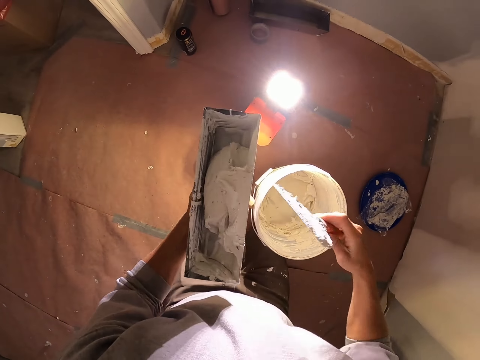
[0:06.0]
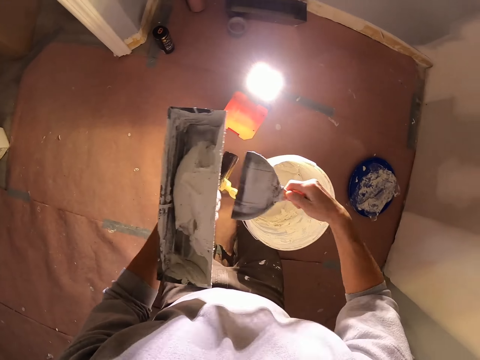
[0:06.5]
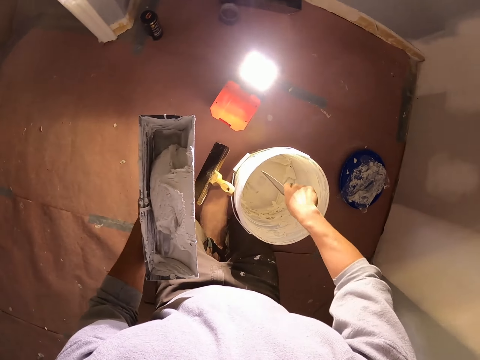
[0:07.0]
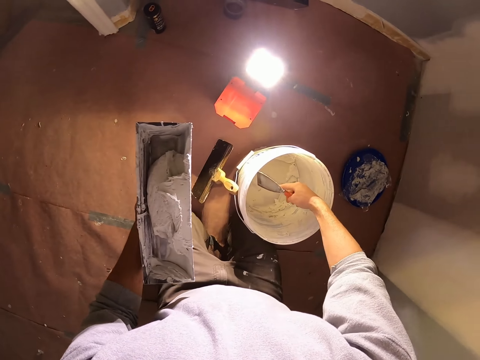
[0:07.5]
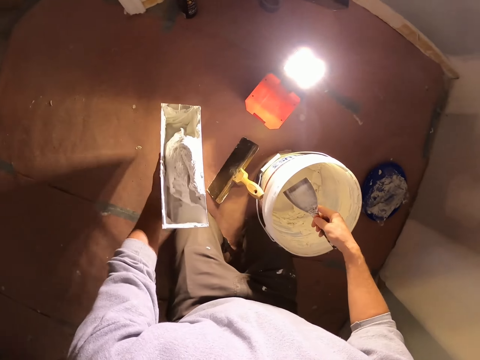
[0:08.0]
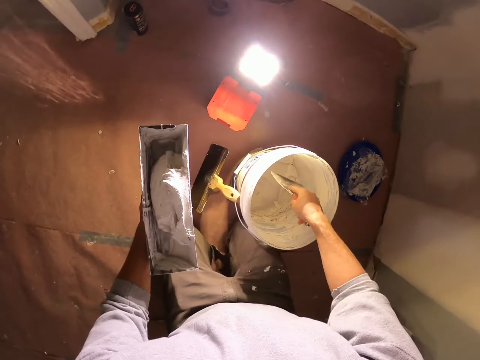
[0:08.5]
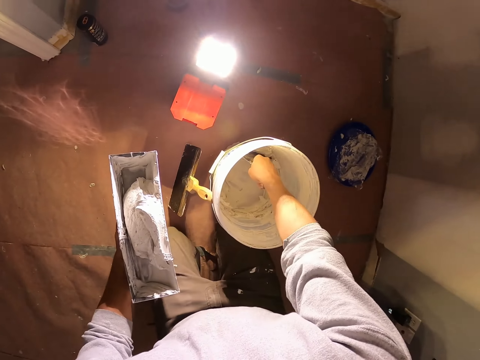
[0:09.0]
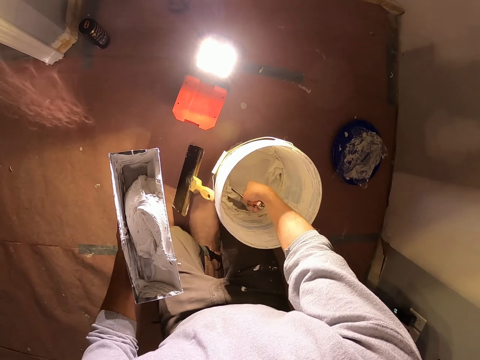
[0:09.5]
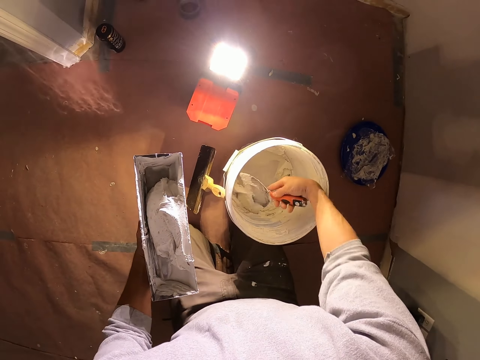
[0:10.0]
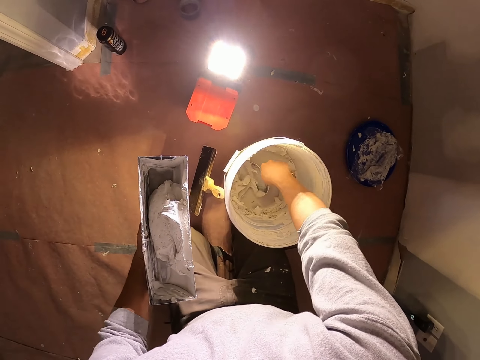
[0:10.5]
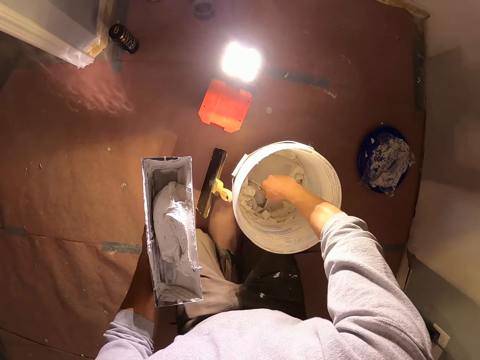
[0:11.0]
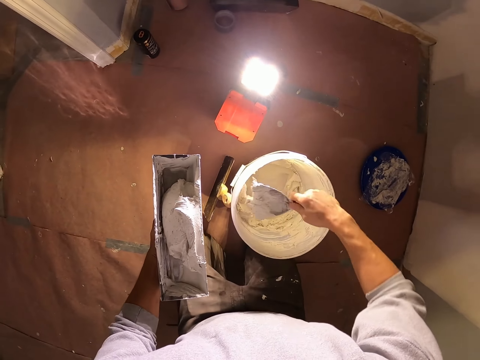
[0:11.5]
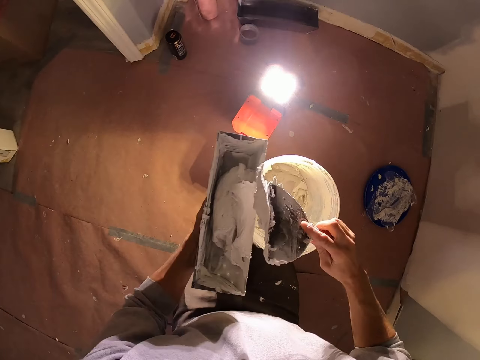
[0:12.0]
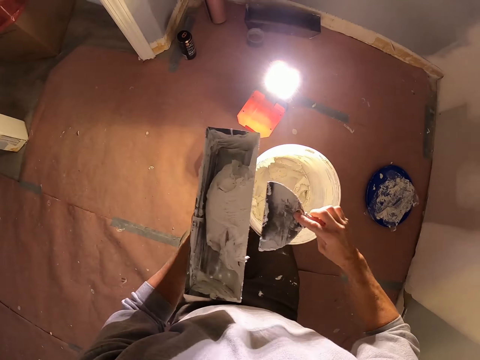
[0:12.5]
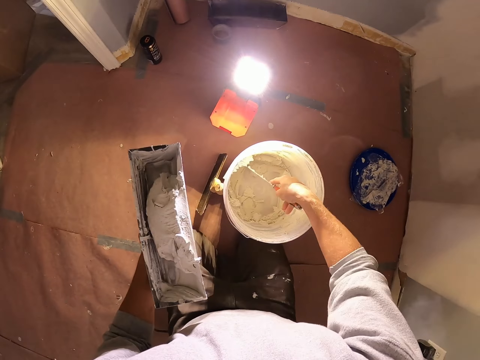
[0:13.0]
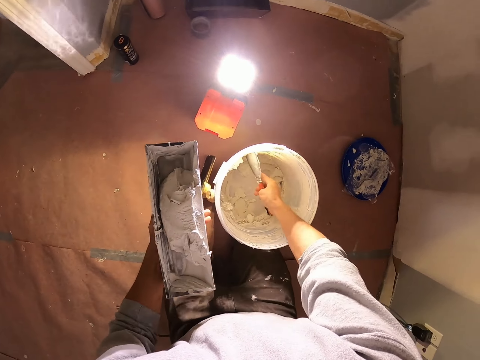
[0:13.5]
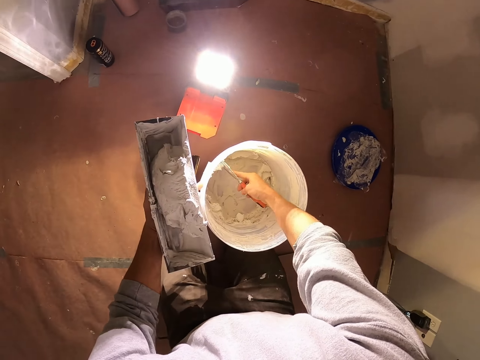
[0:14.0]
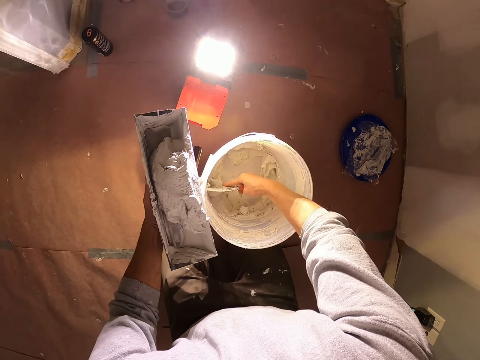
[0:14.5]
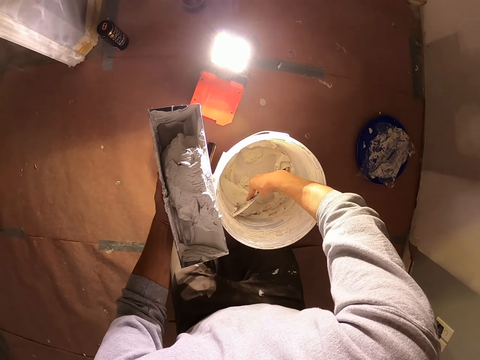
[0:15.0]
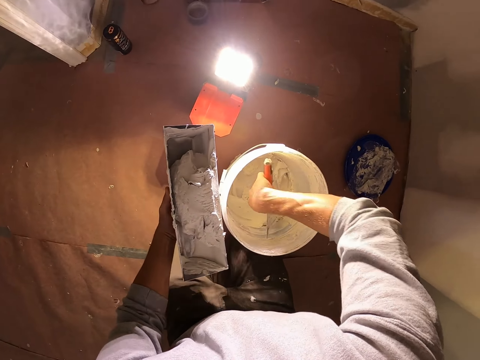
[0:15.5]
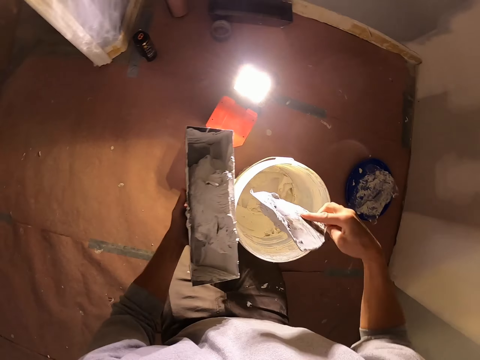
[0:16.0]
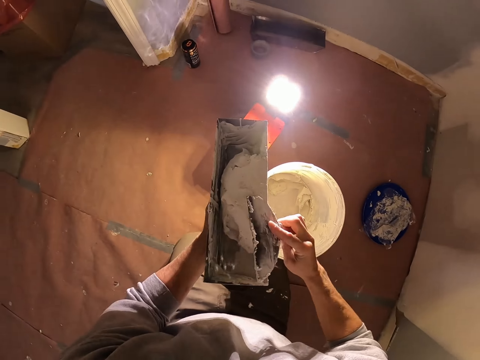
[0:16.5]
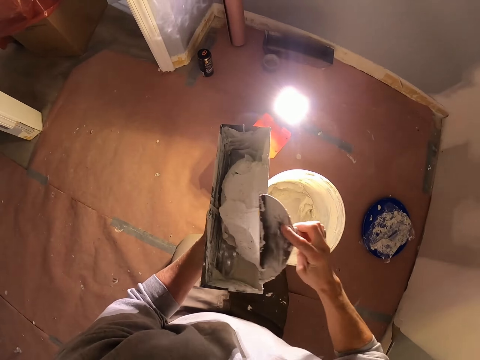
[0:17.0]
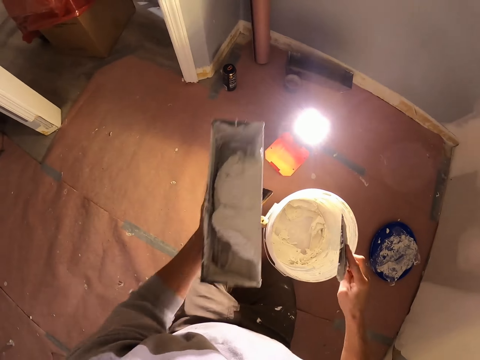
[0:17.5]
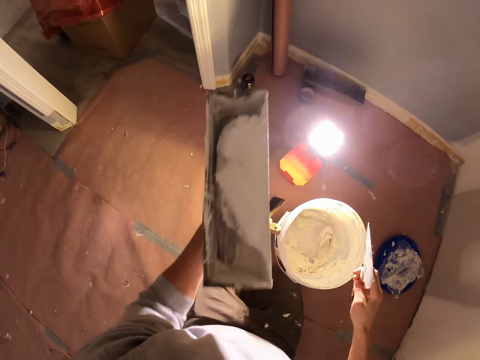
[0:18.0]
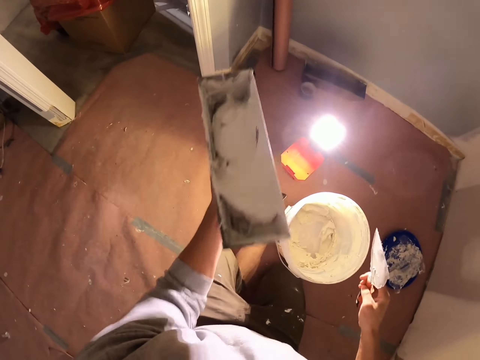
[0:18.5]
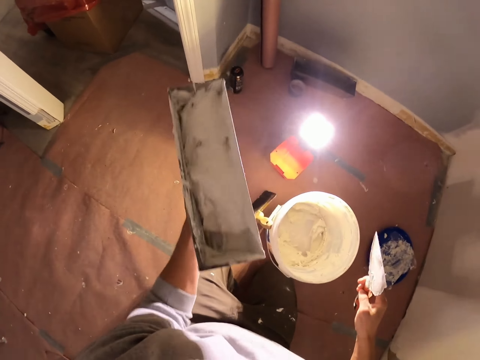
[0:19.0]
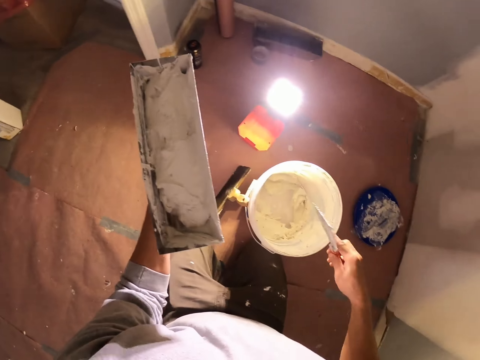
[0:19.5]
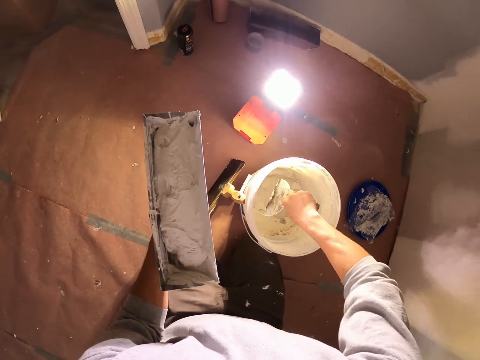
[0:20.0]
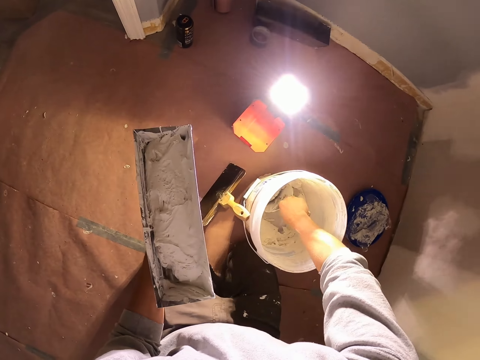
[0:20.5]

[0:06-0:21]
The camera wearer puts the paint on the paint holder. They take the paint from the bucket. They put the paint on the paint holder. They take the paint from the bucket. They put the paint on the paint holder. They shake the paint.

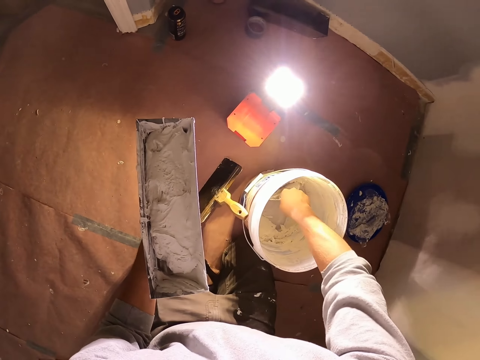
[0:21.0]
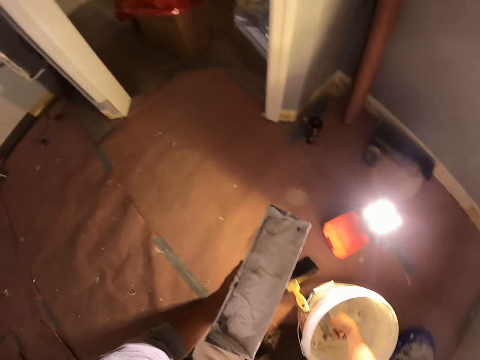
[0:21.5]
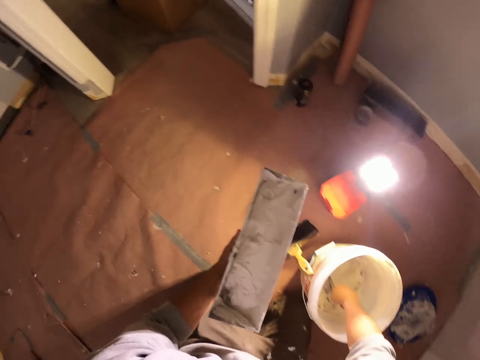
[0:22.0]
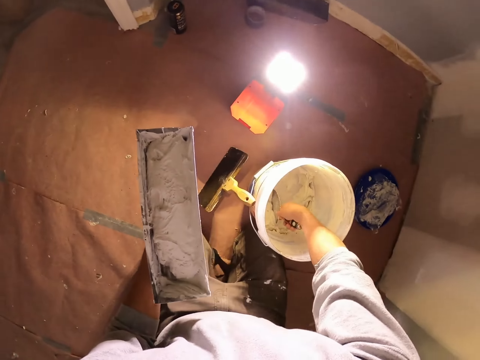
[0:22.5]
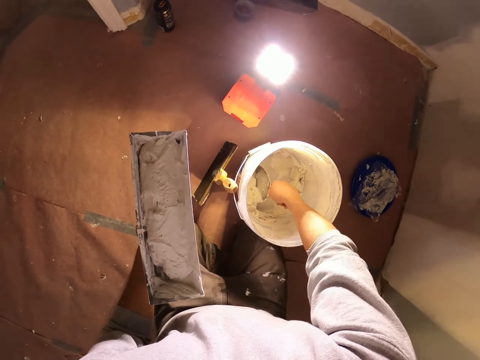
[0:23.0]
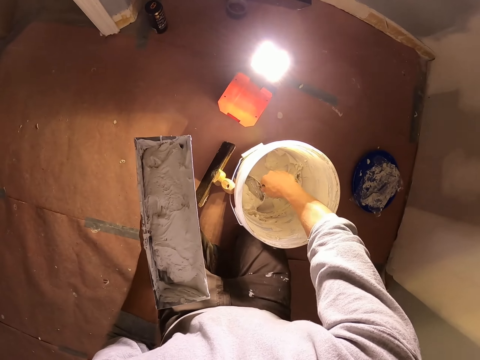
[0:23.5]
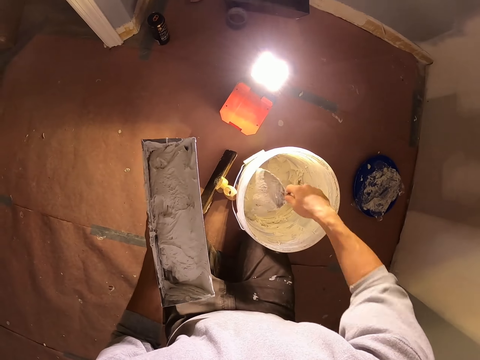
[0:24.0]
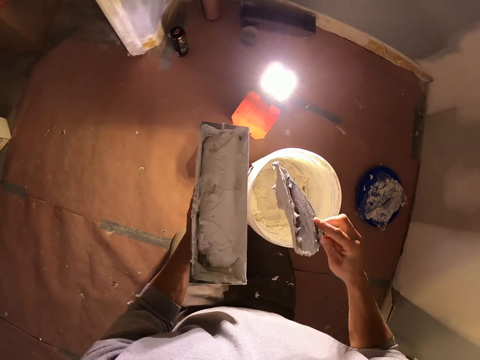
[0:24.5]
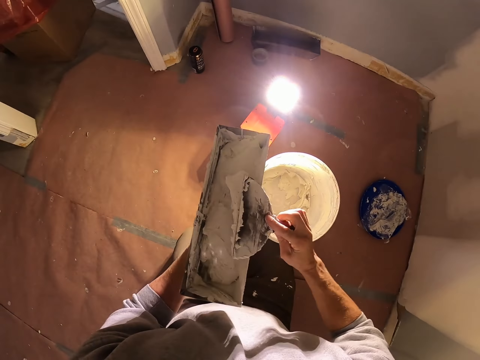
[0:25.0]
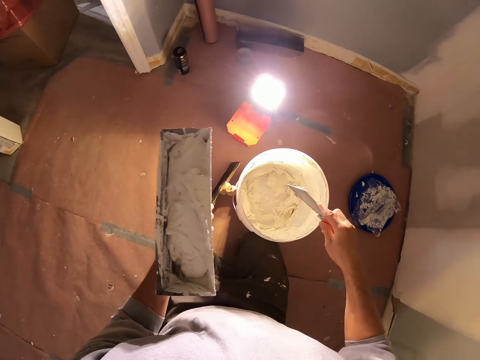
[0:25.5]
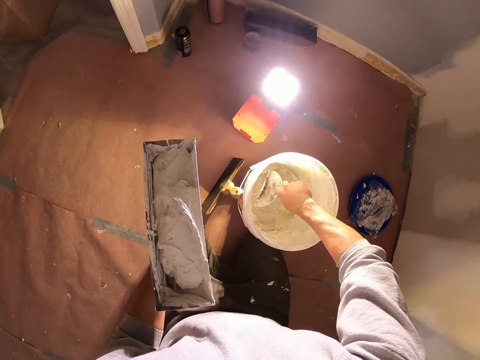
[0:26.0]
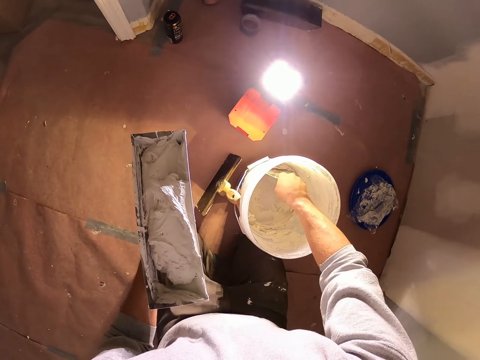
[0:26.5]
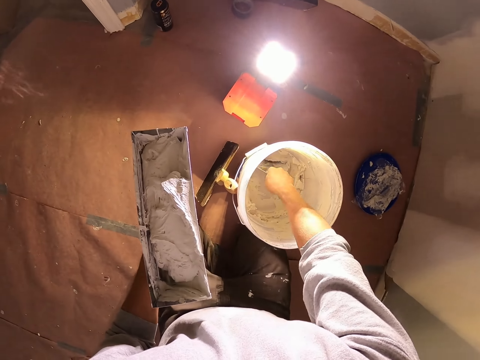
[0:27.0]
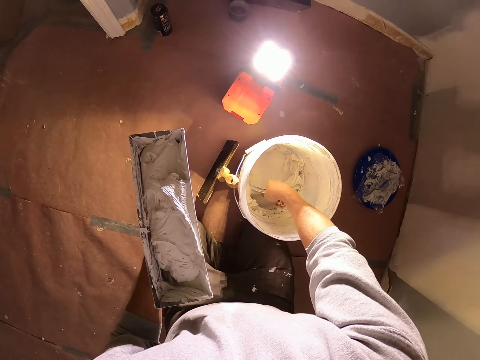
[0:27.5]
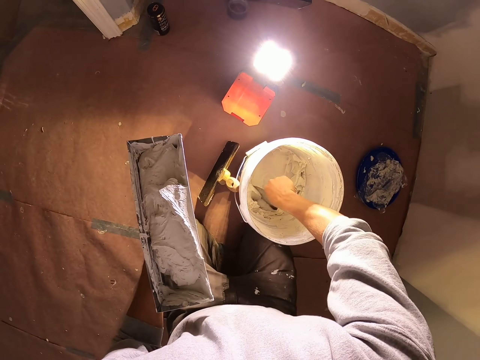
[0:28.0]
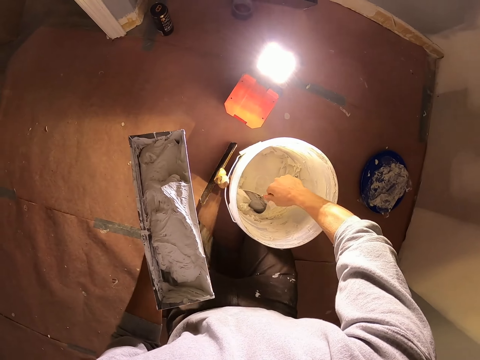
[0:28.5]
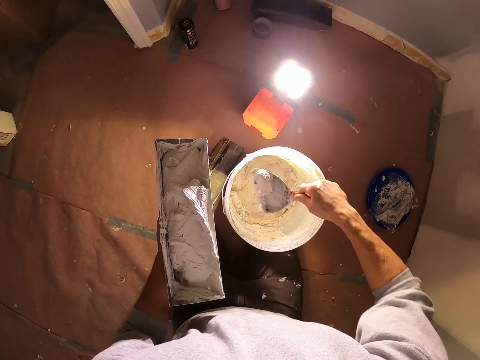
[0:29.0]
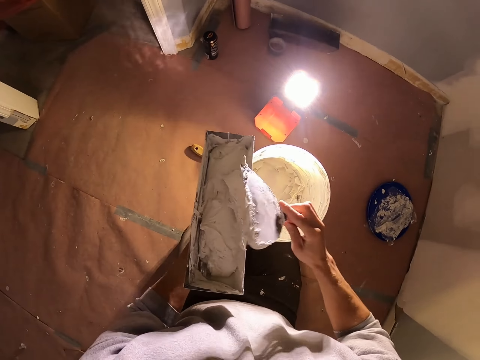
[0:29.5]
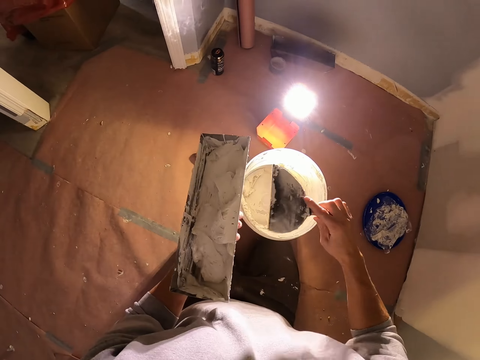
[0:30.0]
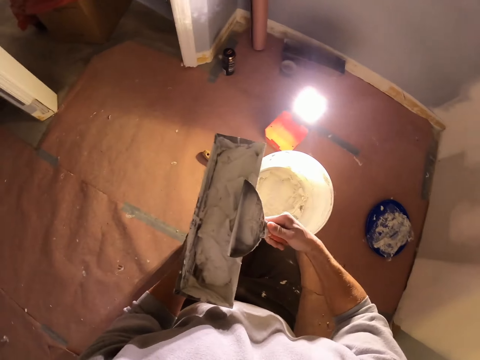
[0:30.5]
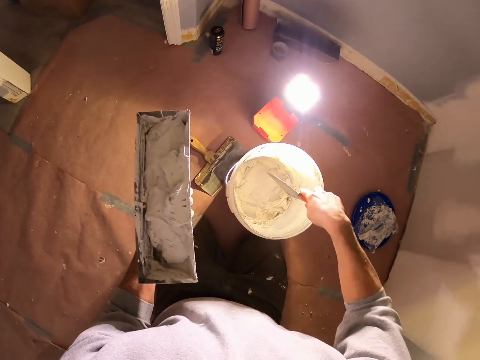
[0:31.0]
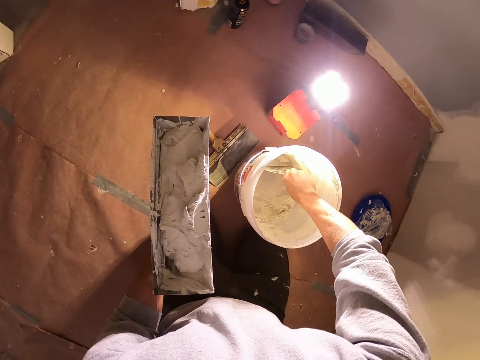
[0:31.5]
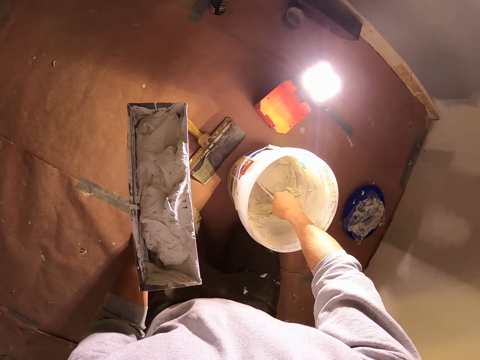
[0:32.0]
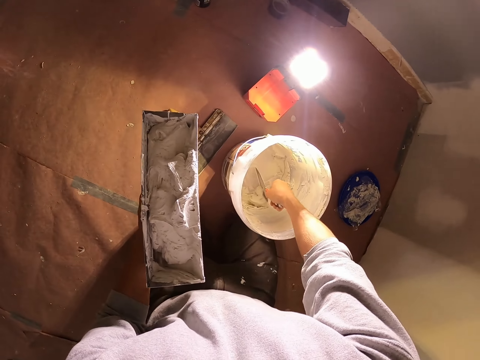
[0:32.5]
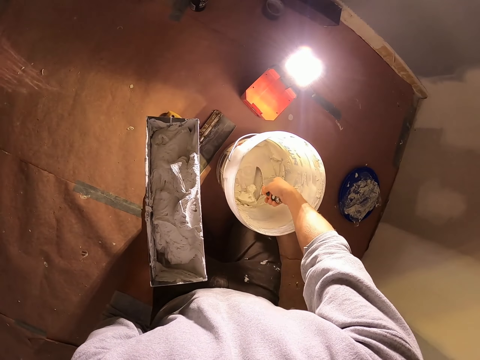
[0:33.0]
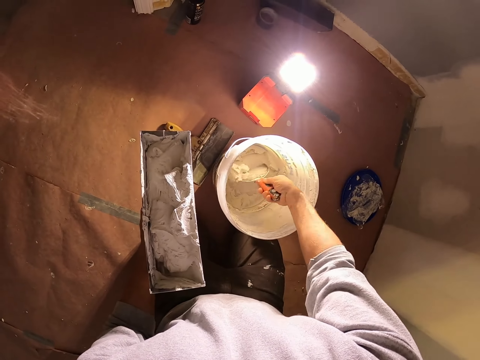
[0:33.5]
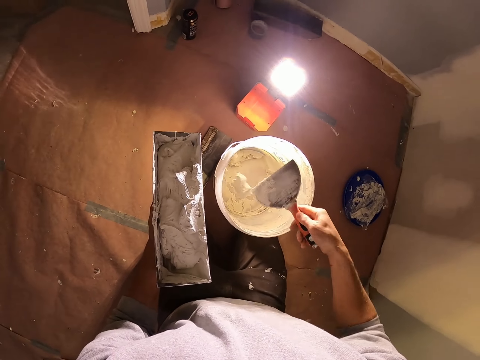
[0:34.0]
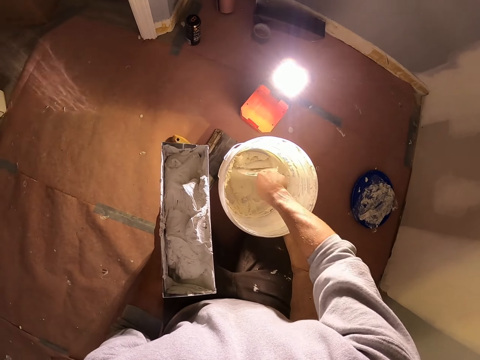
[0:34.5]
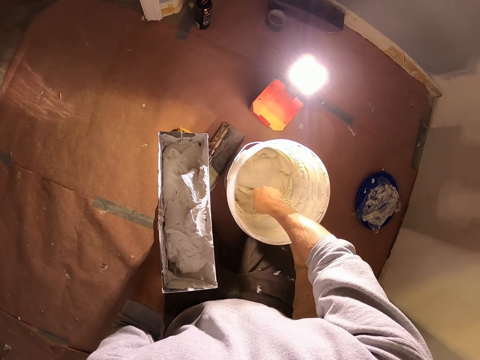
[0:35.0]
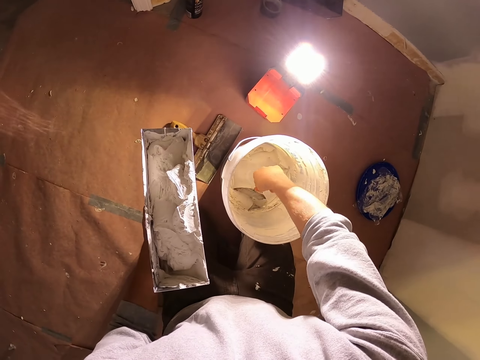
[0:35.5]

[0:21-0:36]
The camera wearer takes the paint from the bucket. They put the paint on the paint holder. They take the paint from the bucket. They put the paint on the paint holder. They take the paint from the bucket.
